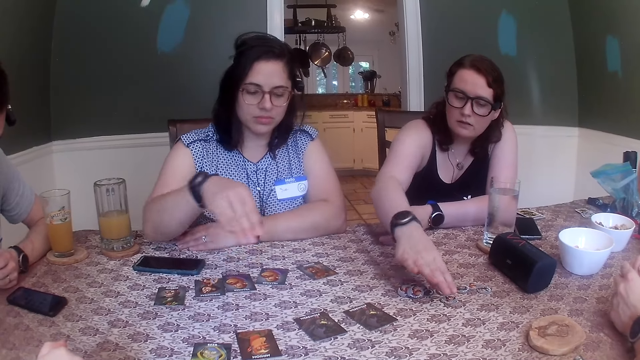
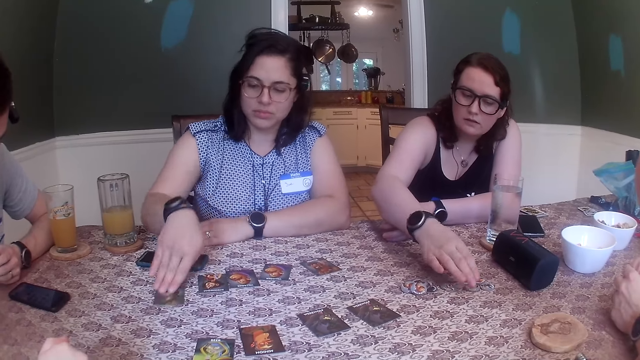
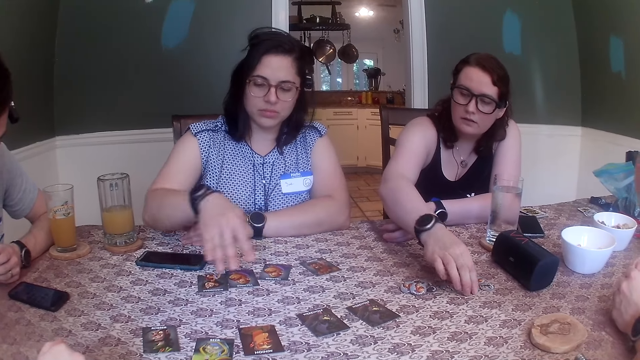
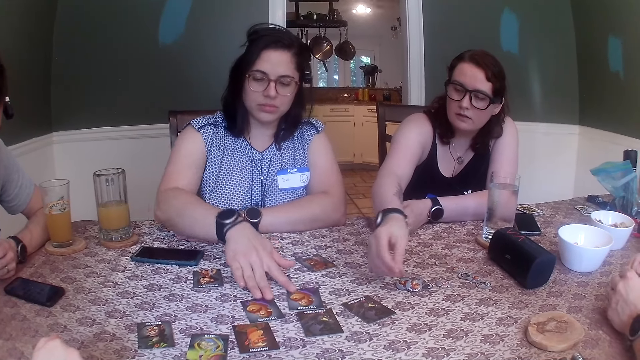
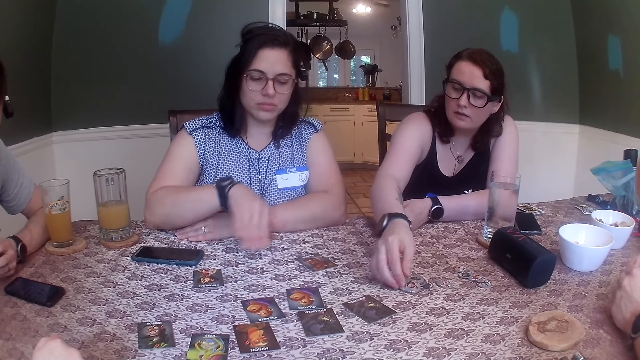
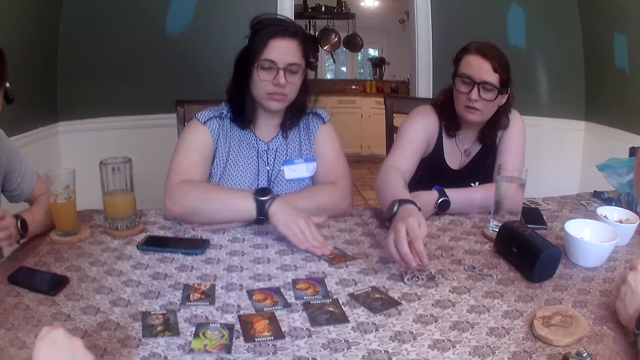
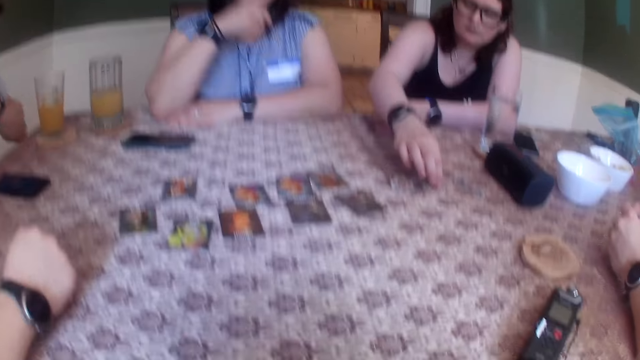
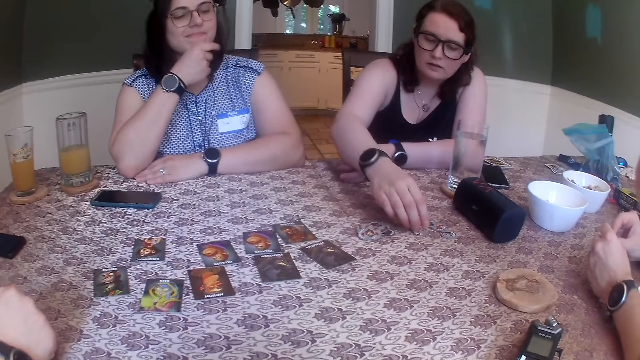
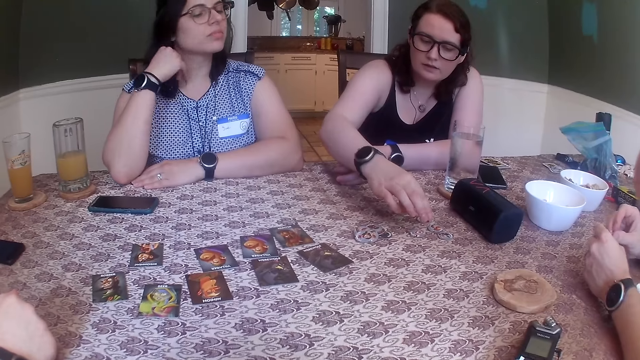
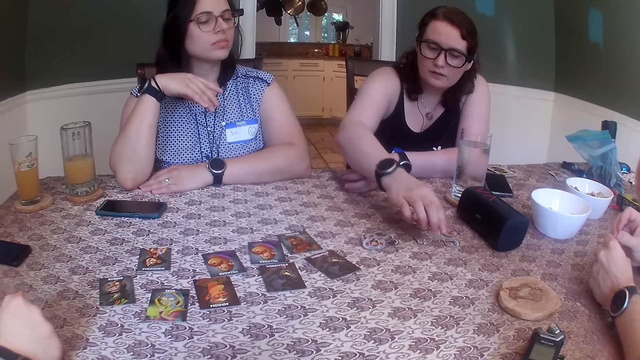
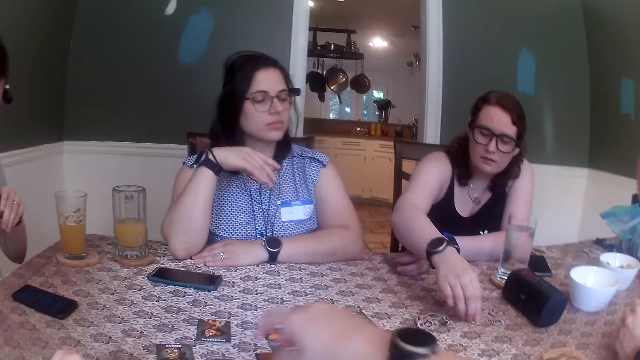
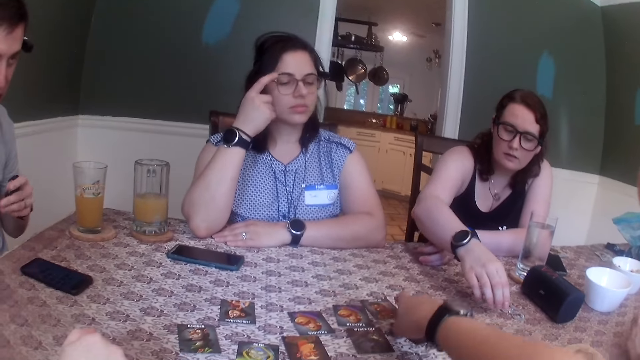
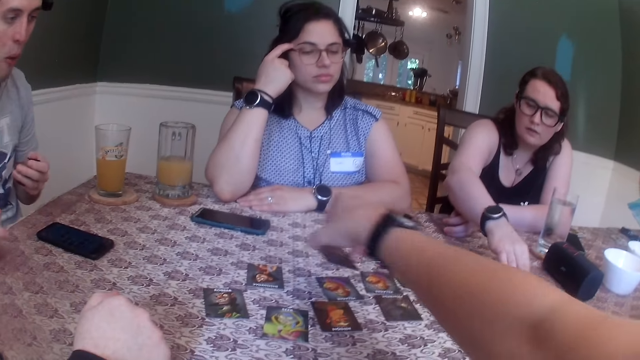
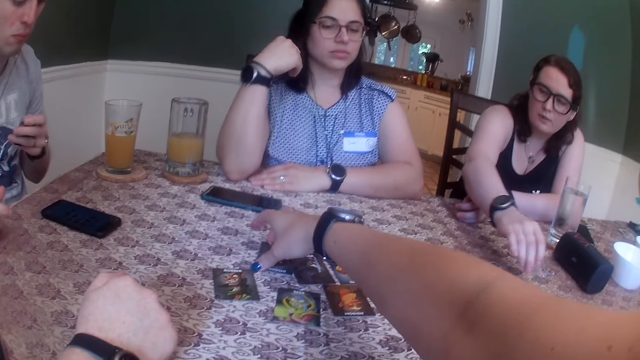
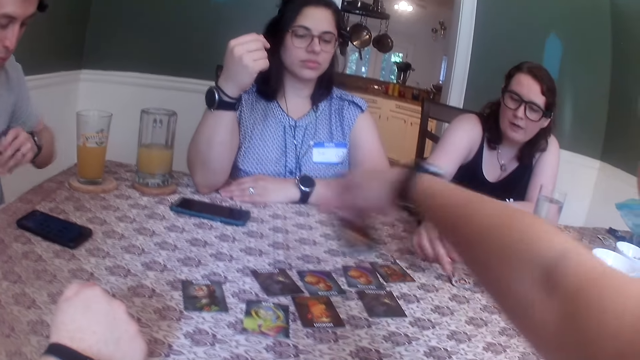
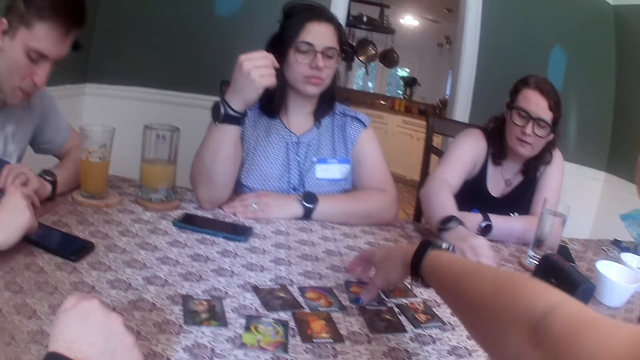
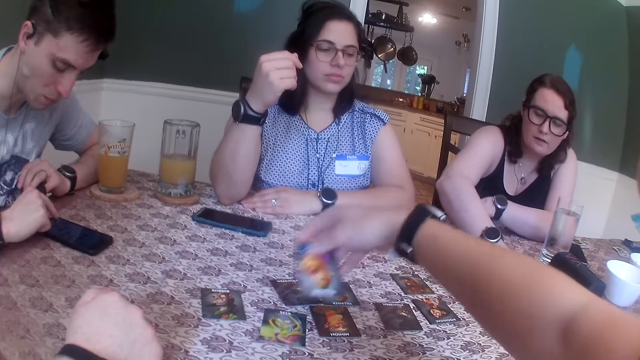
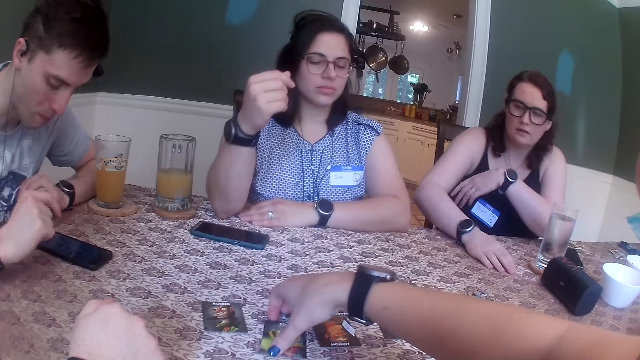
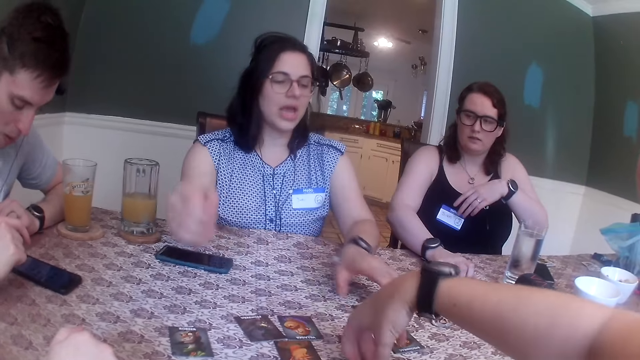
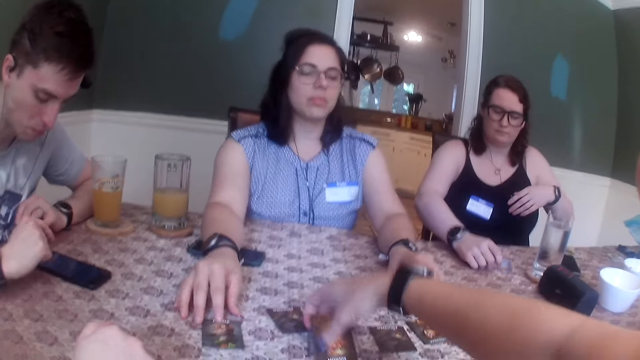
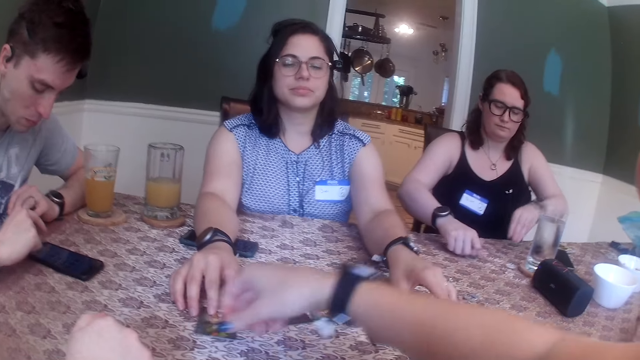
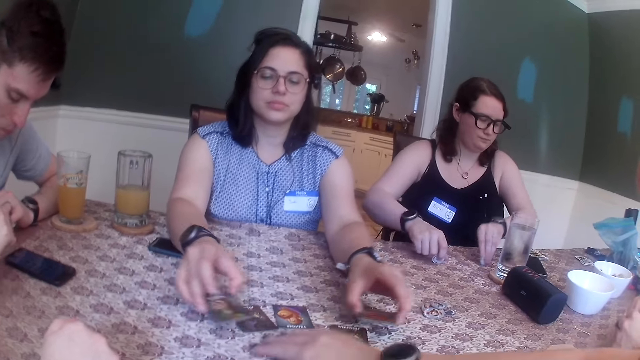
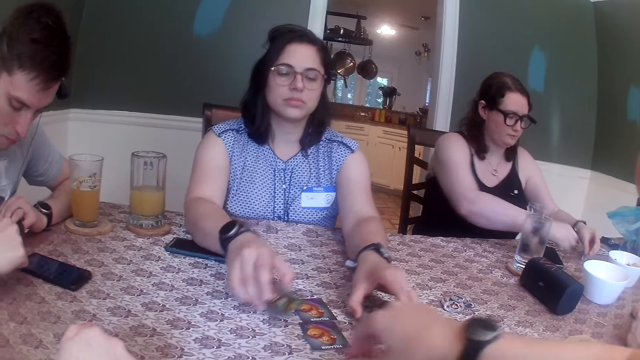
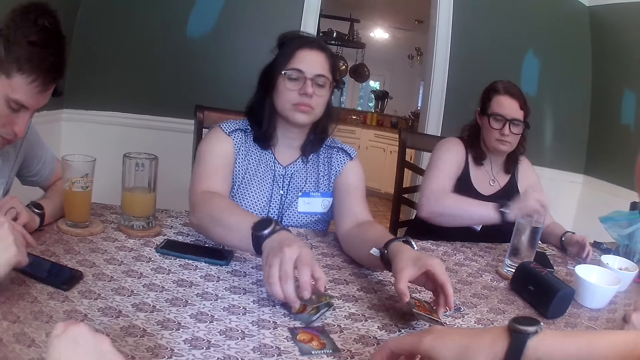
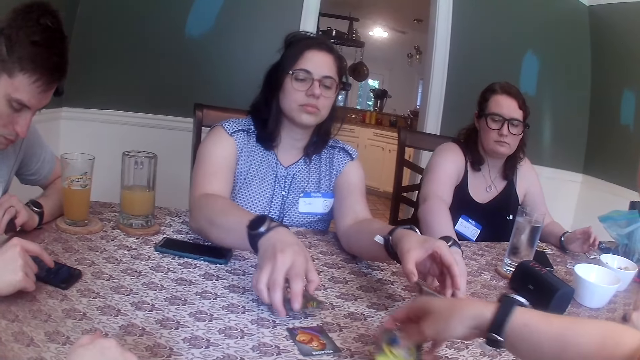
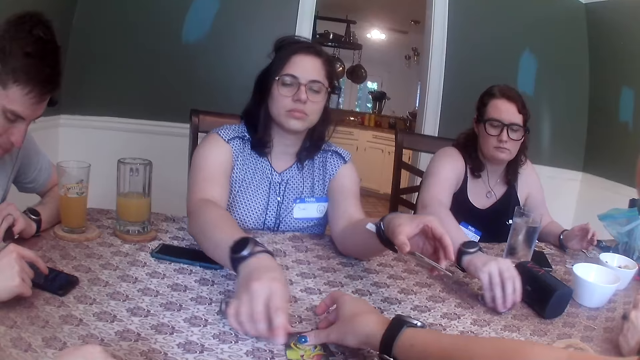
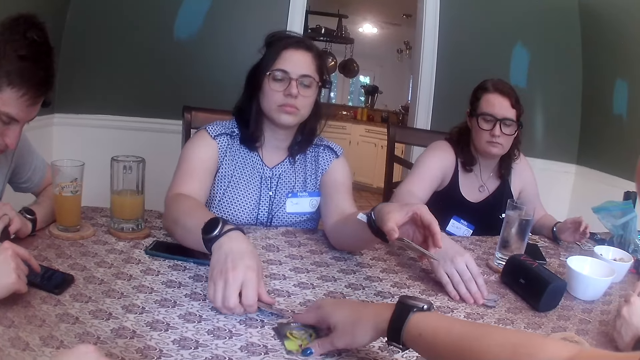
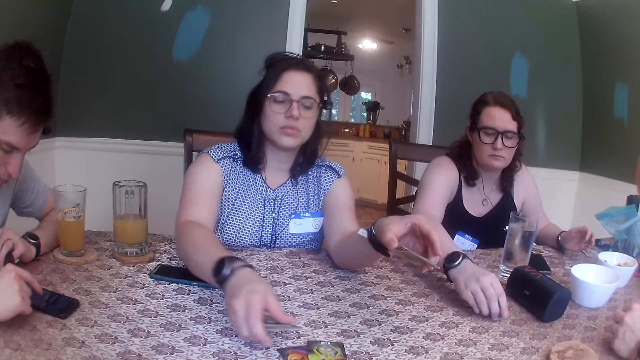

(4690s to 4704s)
The camera wearer packs the card on the table with her right hand. She exchanges the cards. The woman touches her face with her right hand. The man operates the phone on the table with his right hand. Another woman drags the chips on the table with her right hand and packs the chips from the table with her right hand. The first woman packs the card on the table with both hands. The other woman picks up the chips from the table with her right hand and places the chips in both hands on the table. The first woman lifts some cards in her left hand. The other woman shuffles the chips on the table with her right hand.

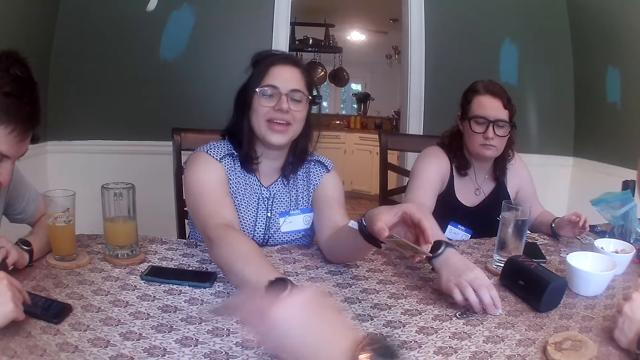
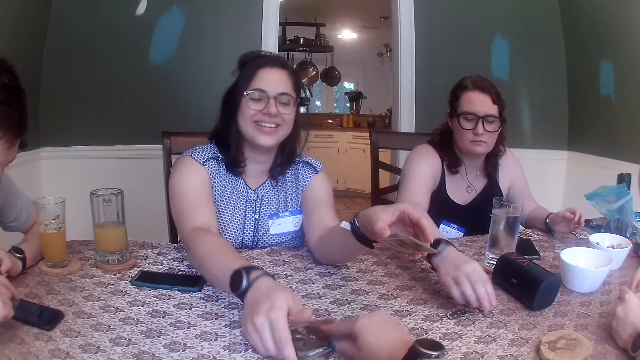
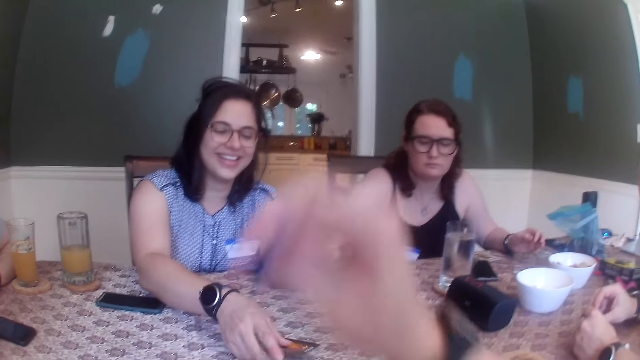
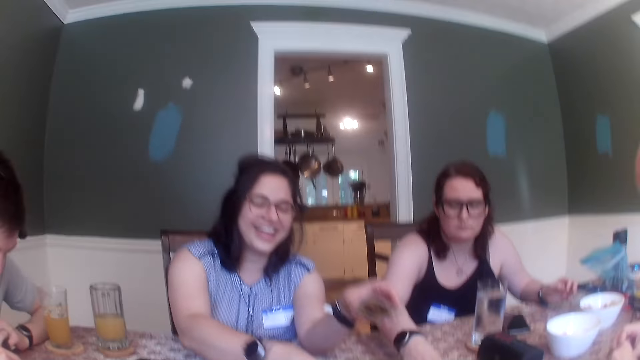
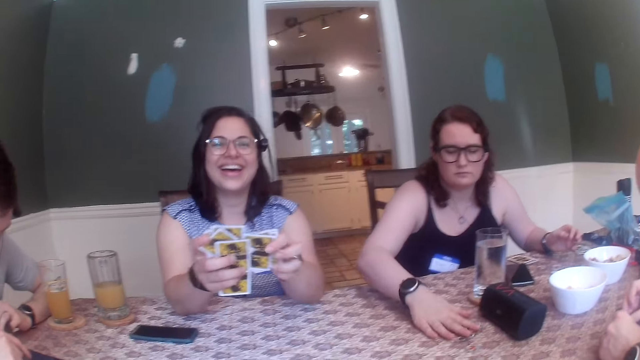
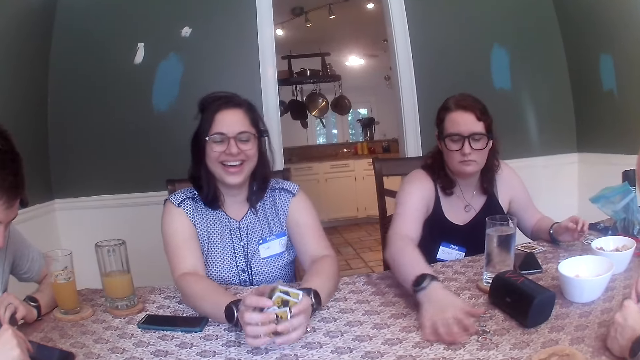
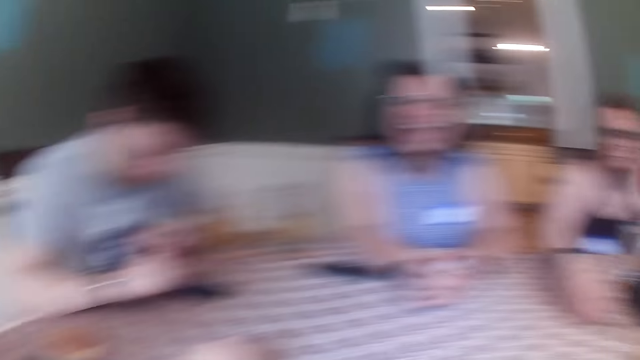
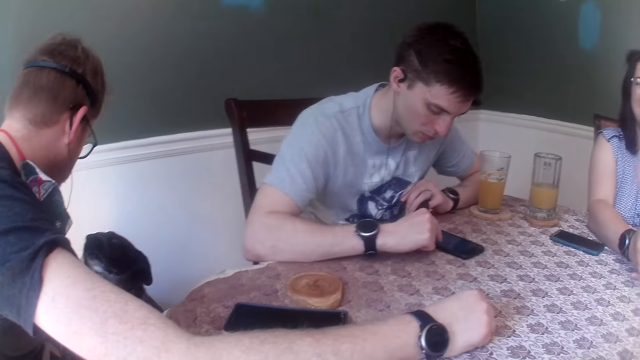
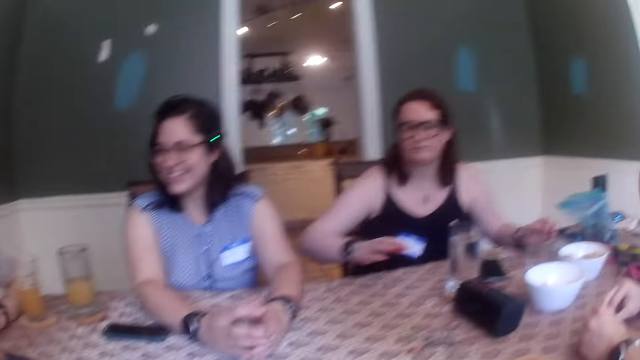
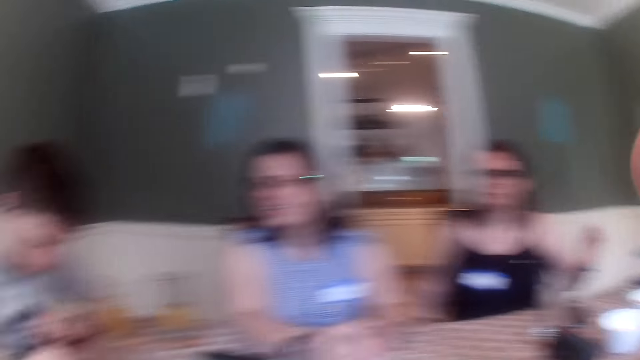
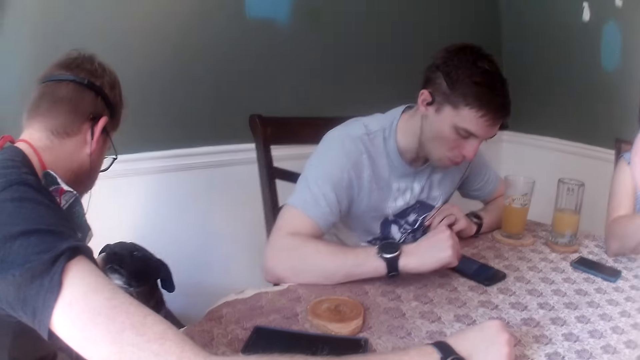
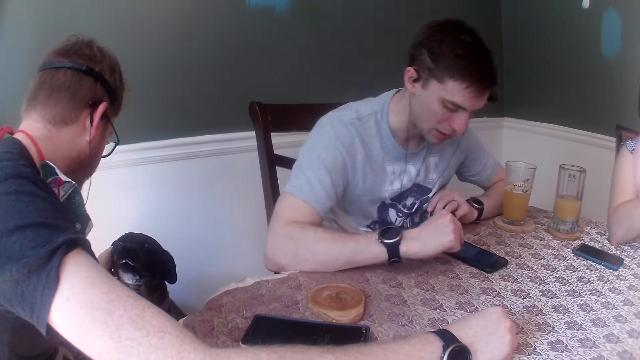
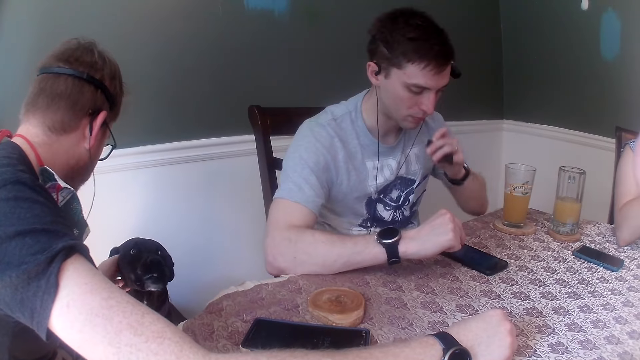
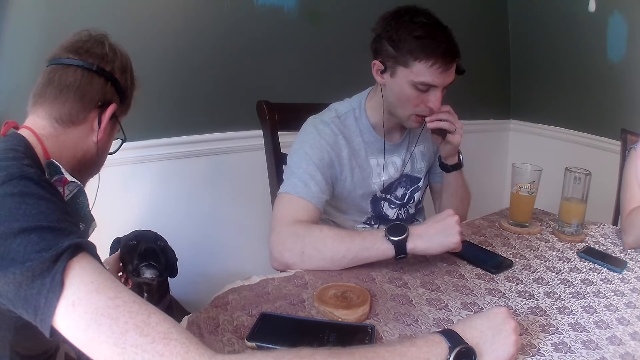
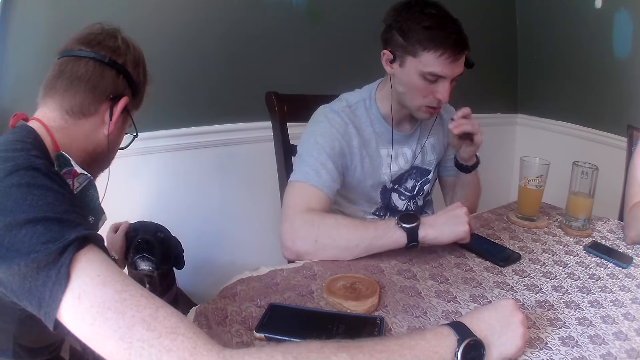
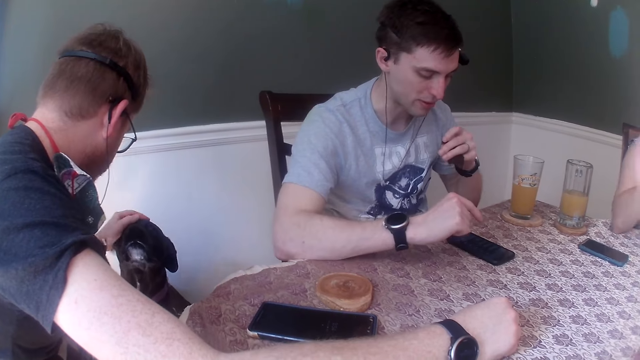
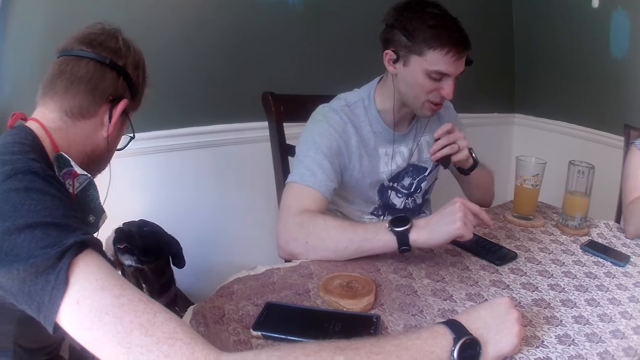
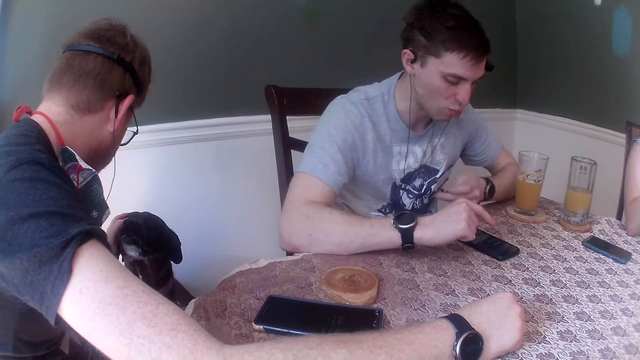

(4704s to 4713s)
The camera wearer drops the card in her right hand on the table. The woman shuffles the cards in her hands. The man rubs a dog's head with his left hand. Another man eats the piece of biscuit in his left hand.
